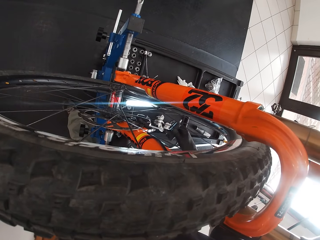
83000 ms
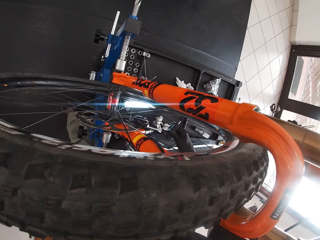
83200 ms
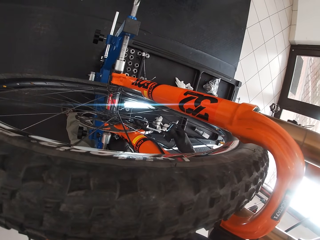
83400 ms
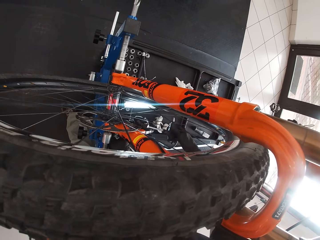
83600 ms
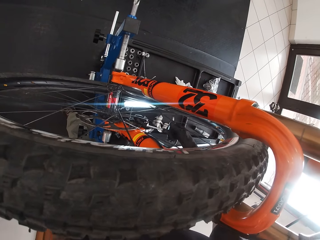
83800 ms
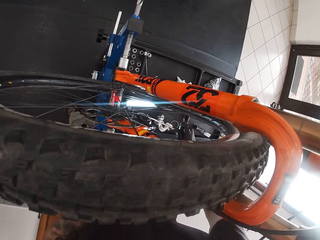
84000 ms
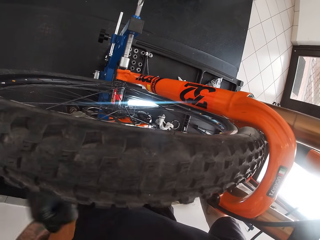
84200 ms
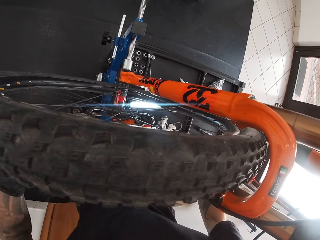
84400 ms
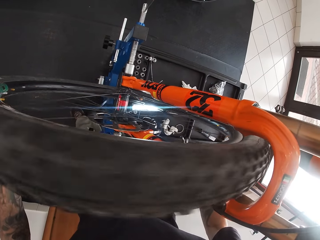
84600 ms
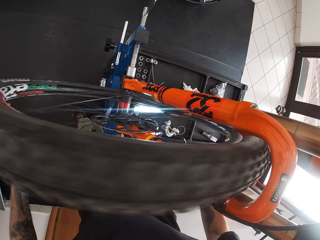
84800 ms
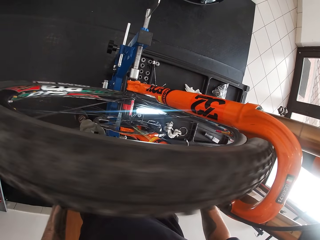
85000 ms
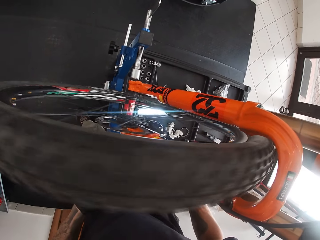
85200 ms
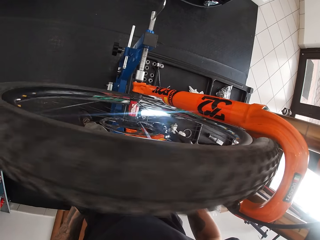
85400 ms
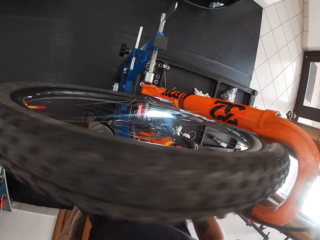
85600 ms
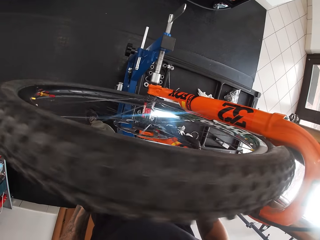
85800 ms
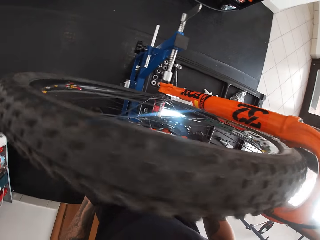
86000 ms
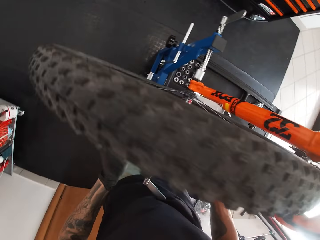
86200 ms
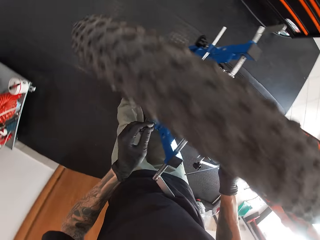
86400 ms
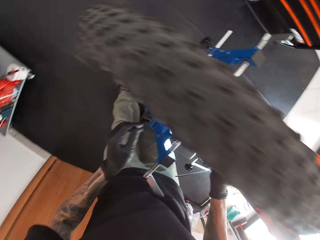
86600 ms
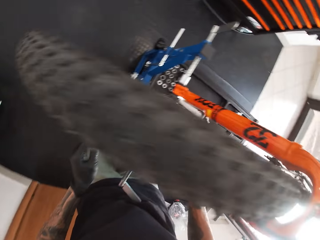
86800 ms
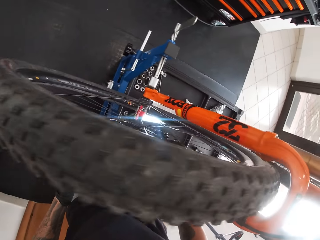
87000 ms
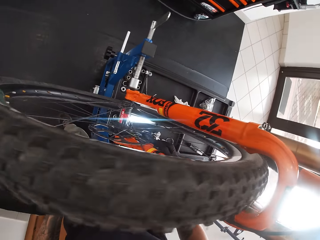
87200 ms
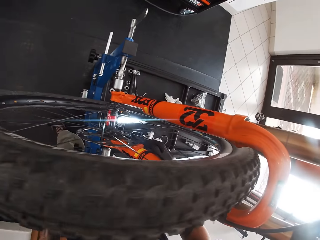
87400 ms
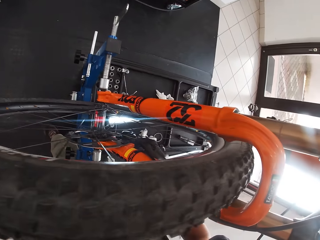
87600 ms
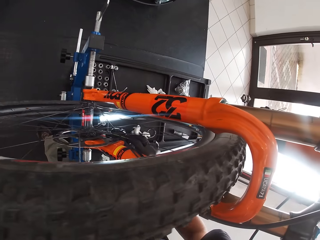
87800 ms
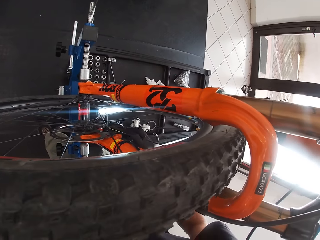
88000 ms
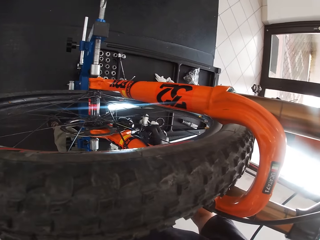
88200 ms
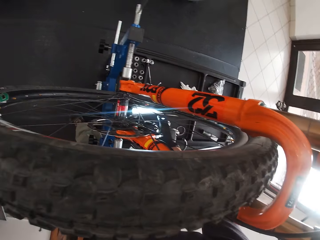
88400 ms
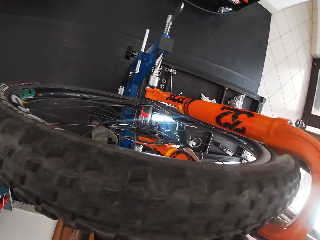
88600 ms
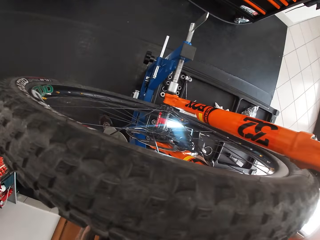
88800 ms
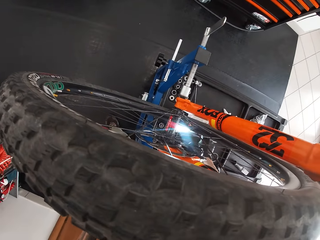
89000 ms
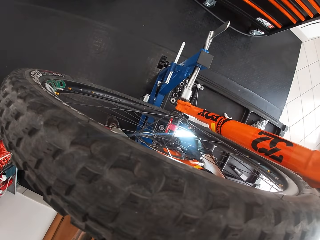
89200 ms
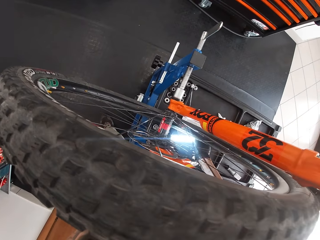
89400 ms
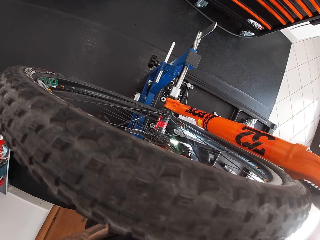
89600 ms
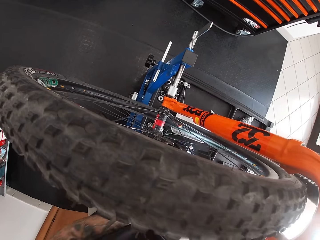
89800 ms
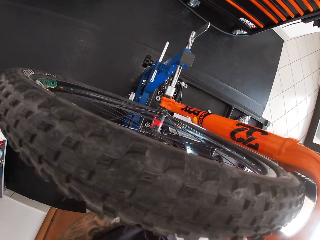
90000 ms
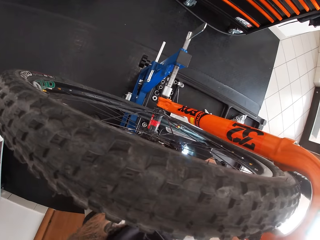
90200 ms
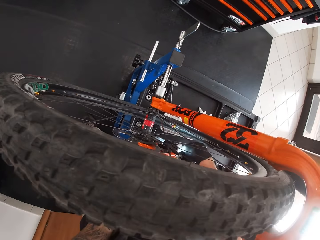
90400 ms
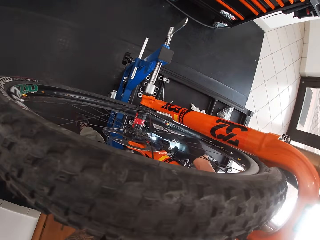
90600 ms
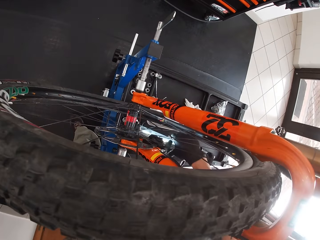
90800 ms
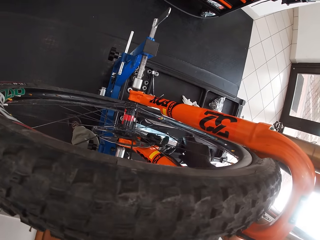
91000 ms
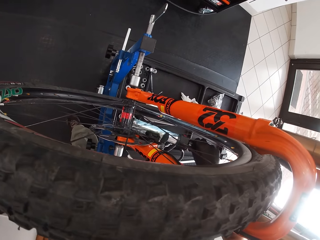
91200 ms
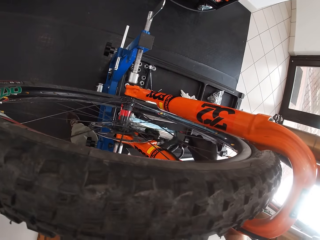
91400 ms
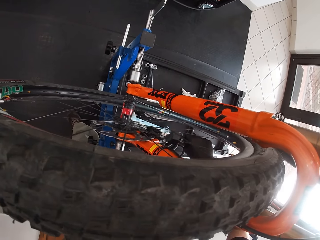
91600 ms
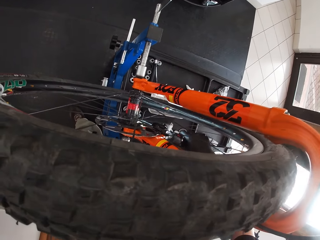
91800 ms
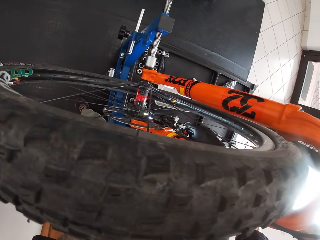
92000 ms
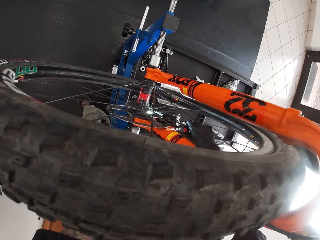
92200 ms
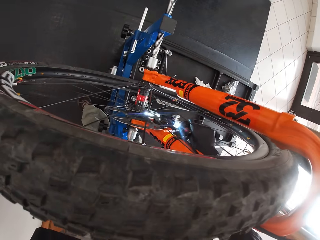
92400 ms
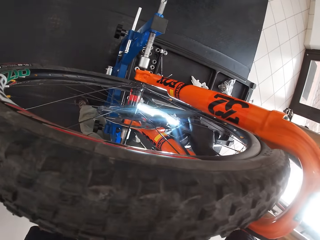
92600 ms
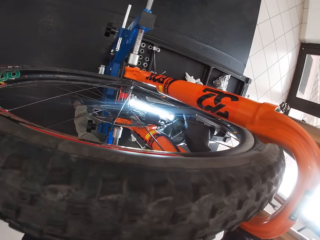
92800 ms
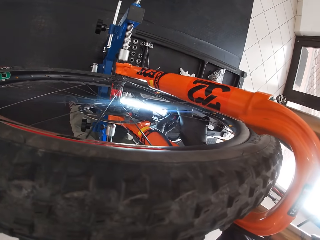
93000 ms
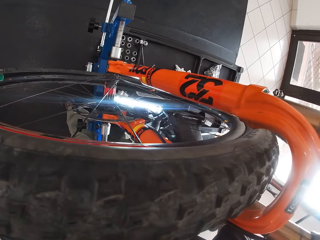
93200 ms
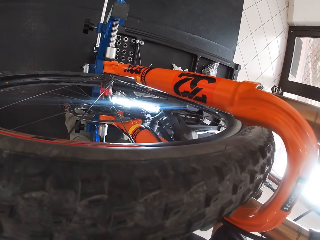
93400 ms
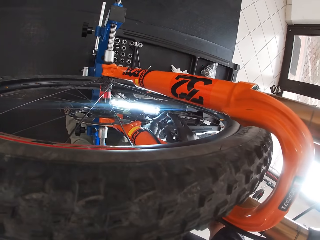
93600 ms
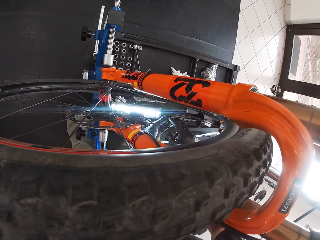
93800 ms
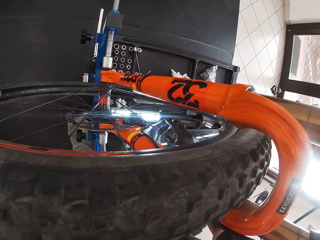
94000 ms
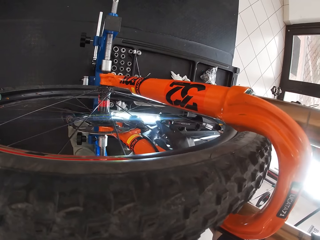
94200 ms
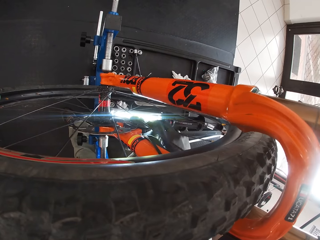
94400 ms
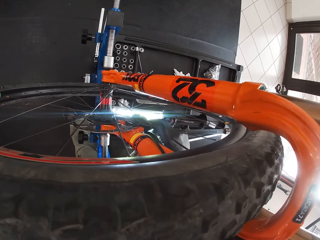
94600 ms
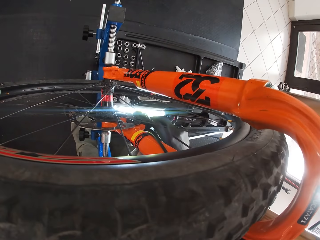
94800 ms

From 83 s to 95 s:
The camera wearer turns the bicycle tyre with his left hand. He adjusts the lamp on the work bench with his right hand.

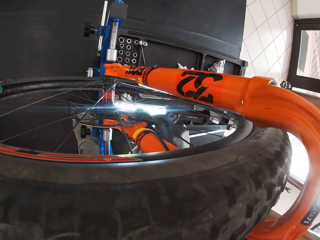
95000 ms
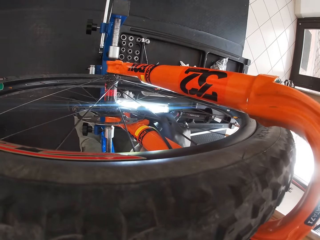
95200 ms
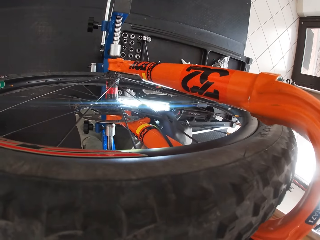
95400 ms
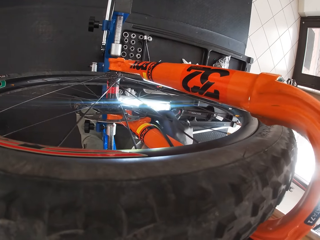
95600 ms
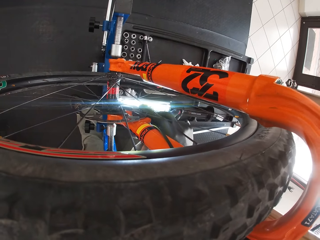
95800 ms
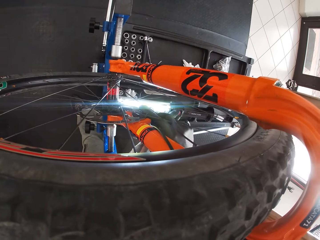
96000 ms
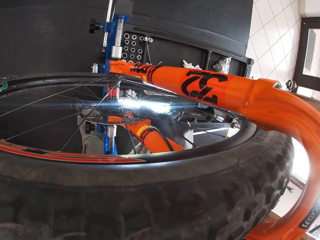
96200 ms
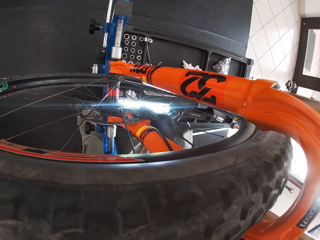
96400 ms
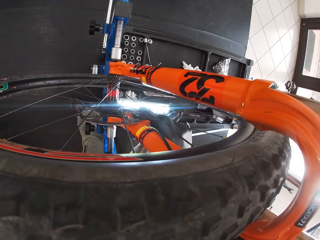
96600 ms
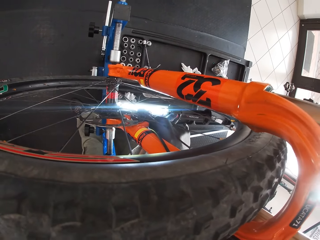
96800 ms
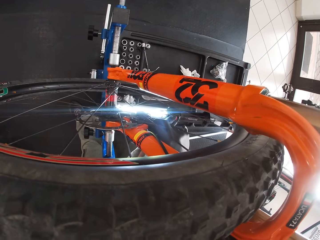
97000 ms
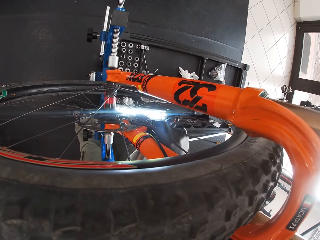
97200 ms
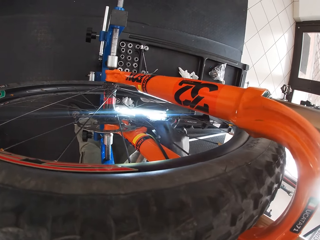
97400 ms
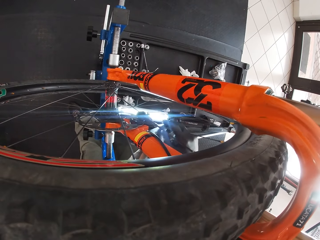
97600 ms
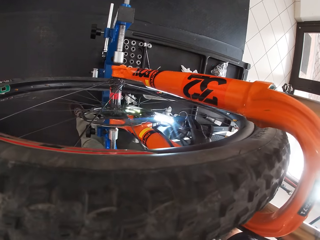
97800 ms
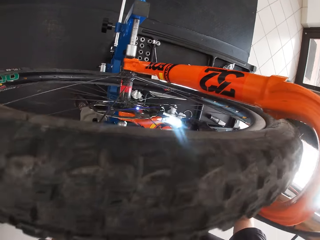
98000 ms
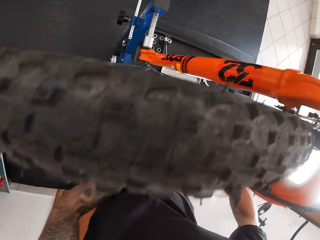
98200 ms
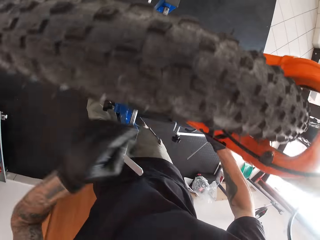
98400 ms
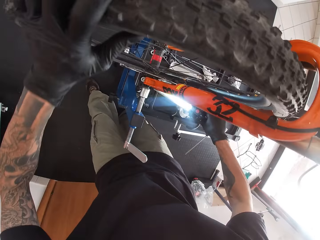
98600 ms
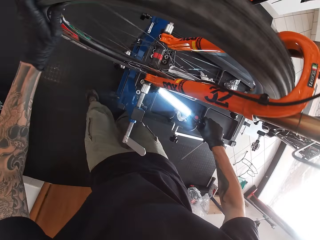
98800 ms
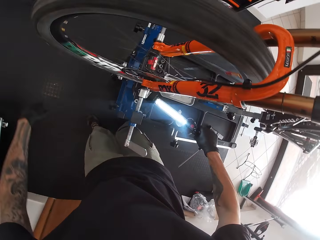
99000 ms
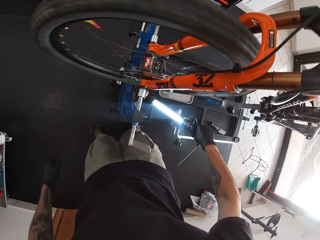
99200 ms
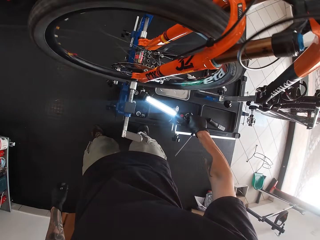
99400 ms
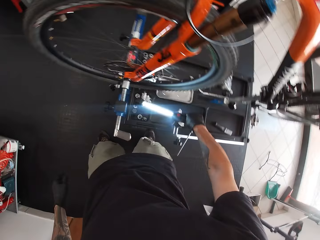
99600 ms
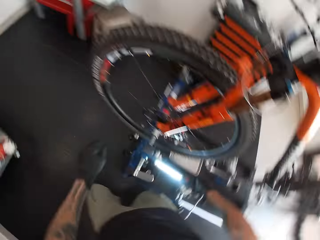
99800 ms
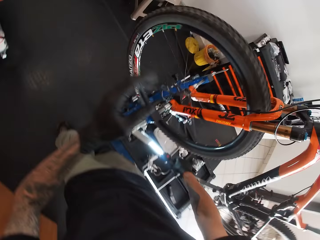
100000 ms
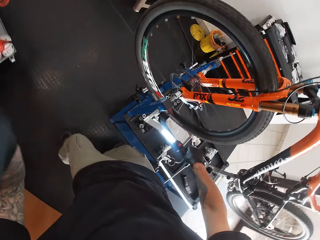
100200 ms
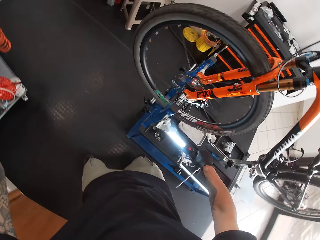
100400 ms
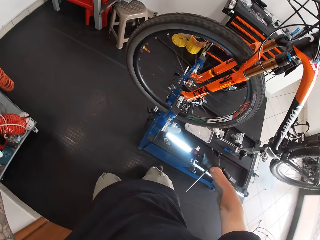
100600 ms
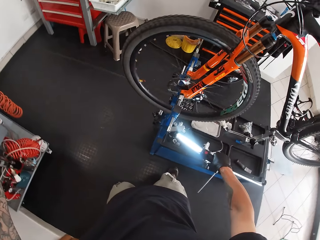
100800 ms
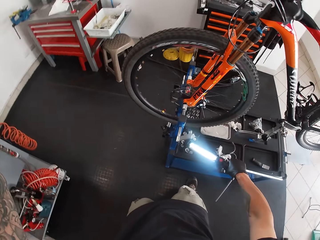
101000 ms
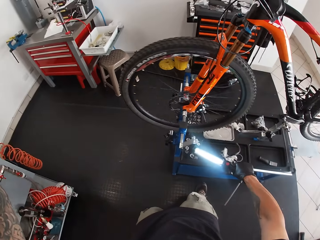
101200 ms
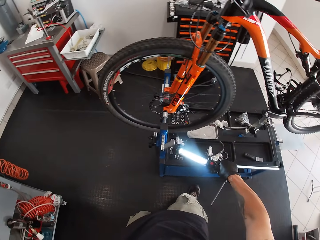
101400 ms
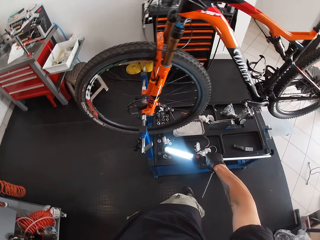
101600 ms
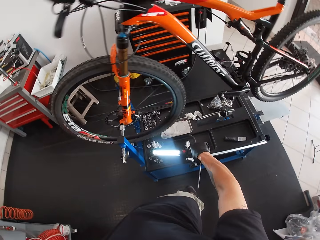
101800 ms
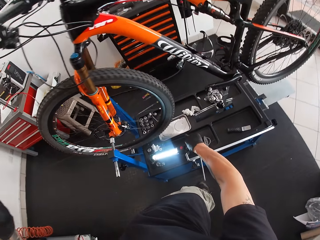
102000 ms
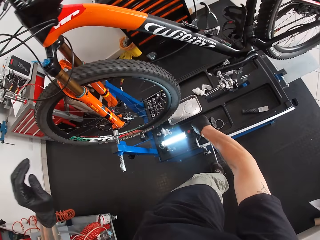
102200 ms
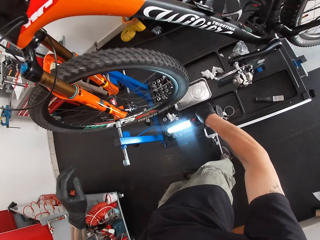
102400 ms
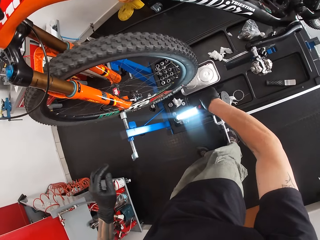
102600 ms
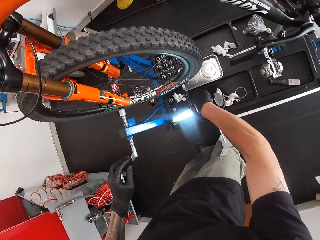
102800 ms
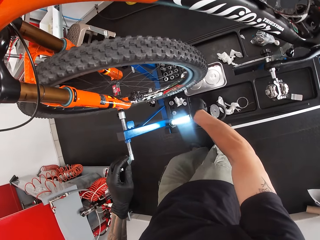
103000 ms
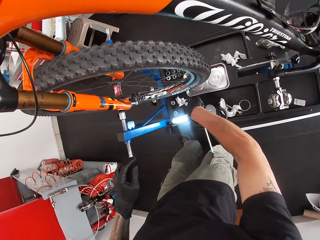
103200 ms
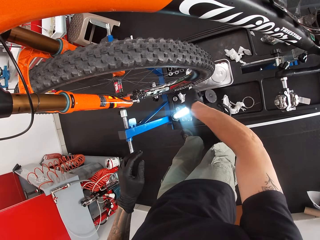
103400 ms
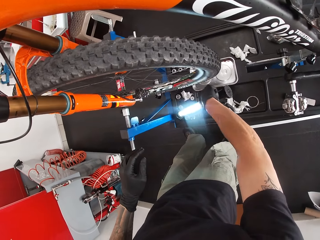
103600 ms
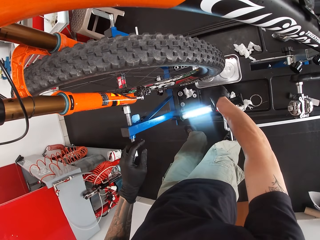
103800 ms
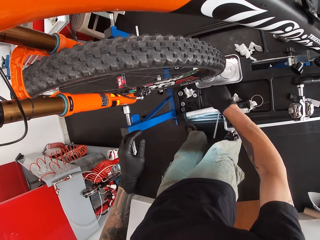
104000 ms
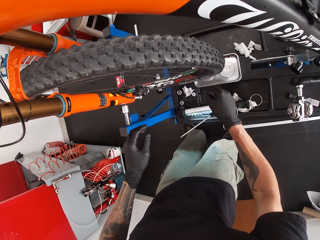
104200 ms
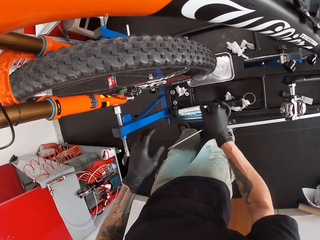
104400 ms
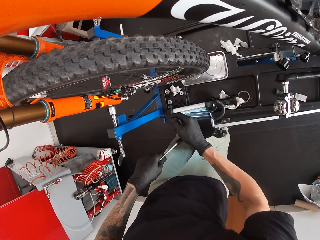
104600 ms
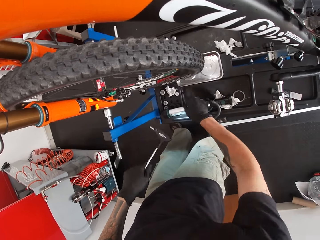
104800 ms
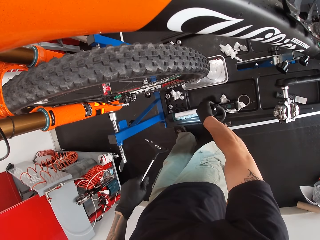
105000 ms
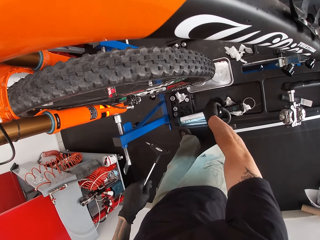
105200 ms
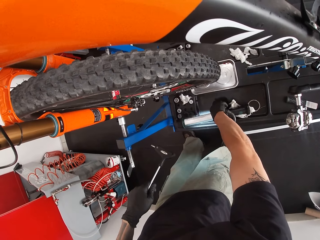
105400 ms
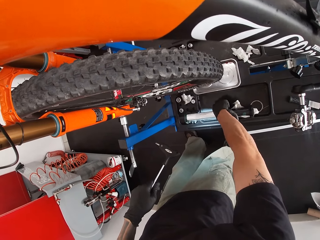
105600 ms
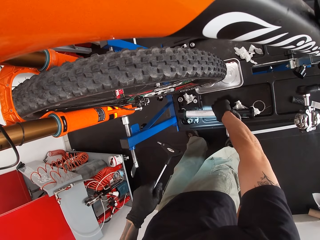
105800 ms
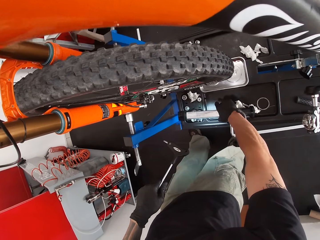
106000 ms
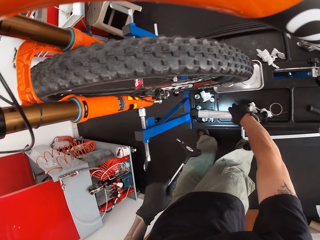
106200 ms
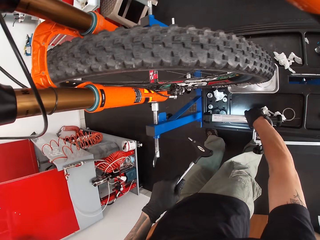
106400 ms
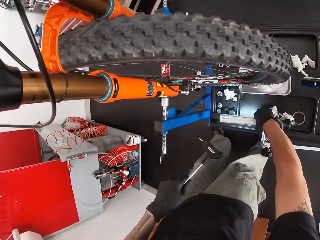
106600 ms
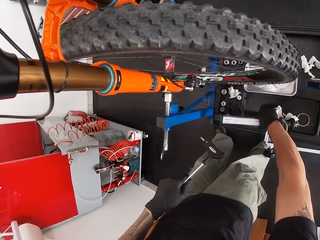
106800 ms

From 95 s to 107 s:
The camera wearer holds the lamp or torch on the work bench with his right hand. He turns the bicycle tyre with his left hand. He looks at the bicycle. He drops the lamp on the work bench with his right hand. He passes the t spanner from his right hand to his left hand. He holds the lamp on the work bench with his right hand. He adjusts the torch.
